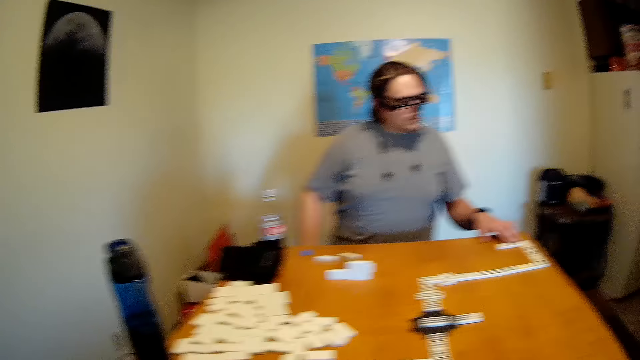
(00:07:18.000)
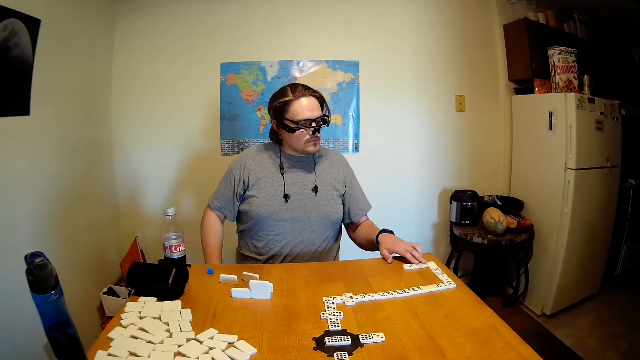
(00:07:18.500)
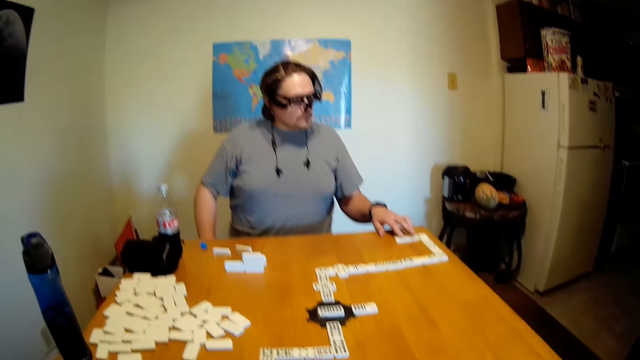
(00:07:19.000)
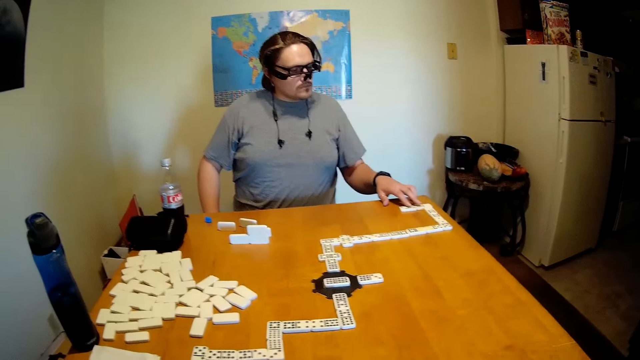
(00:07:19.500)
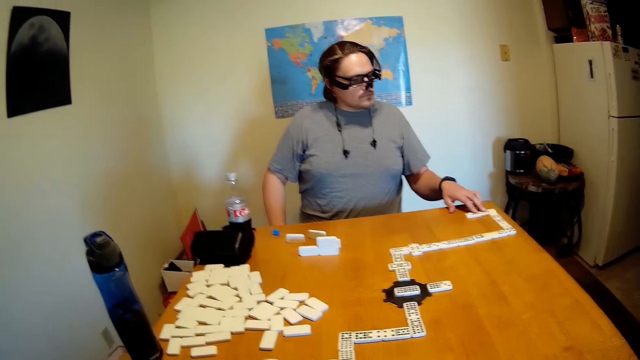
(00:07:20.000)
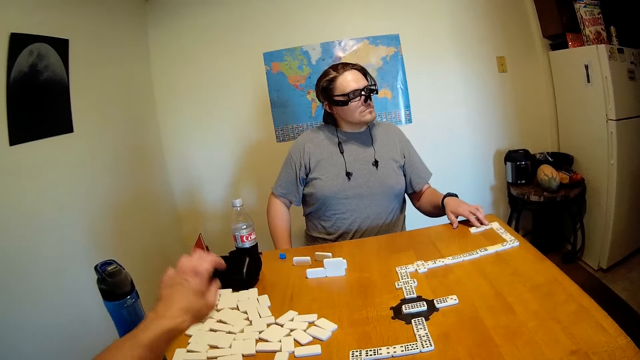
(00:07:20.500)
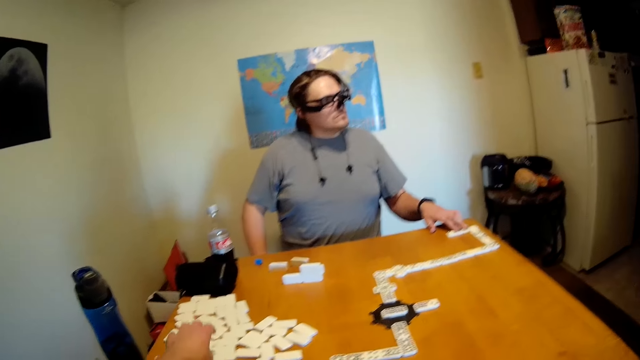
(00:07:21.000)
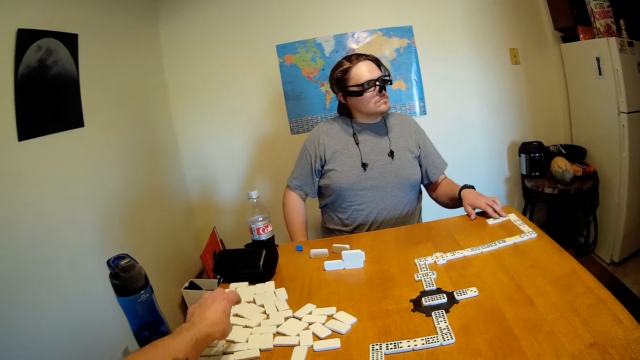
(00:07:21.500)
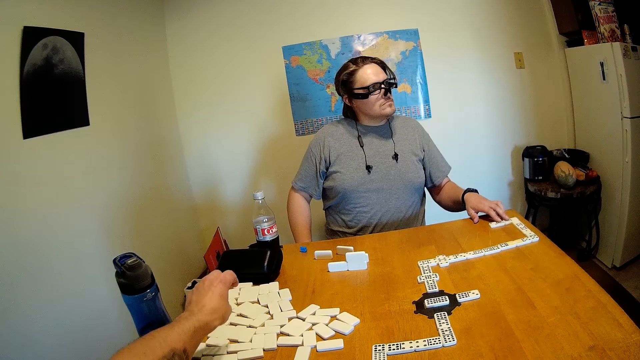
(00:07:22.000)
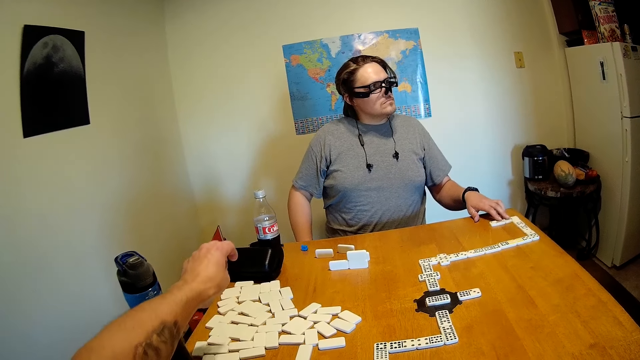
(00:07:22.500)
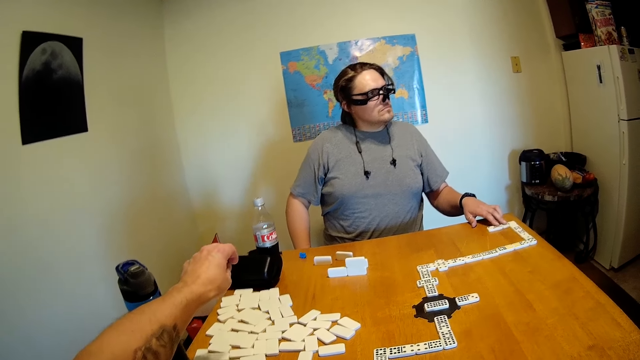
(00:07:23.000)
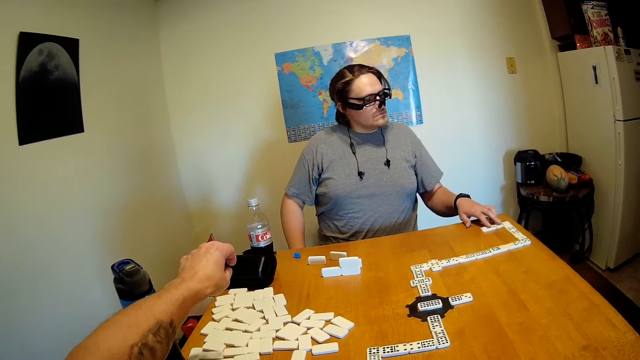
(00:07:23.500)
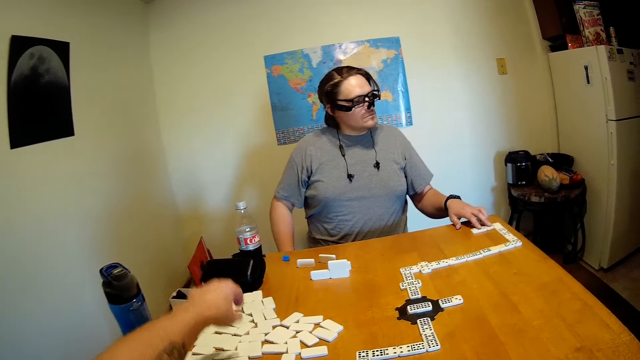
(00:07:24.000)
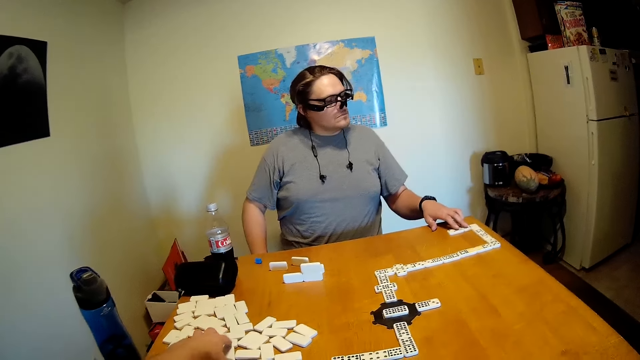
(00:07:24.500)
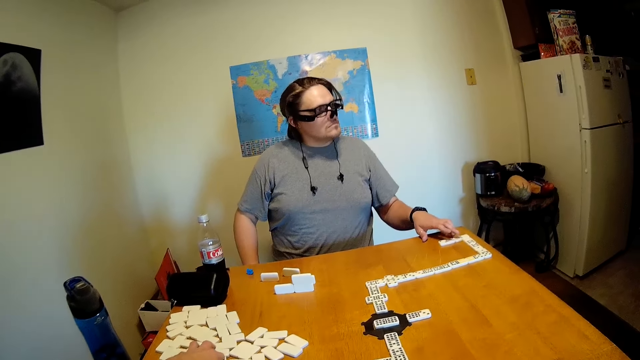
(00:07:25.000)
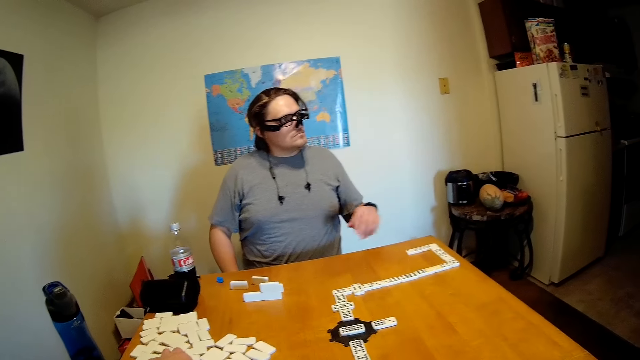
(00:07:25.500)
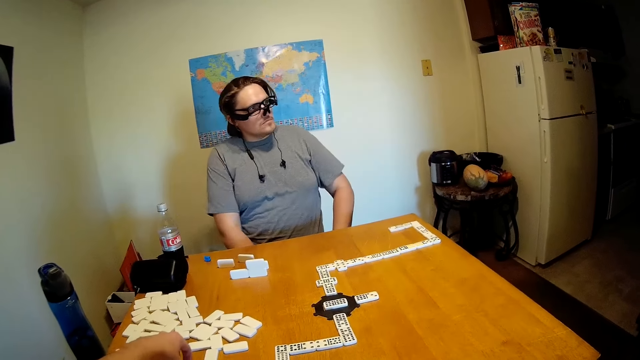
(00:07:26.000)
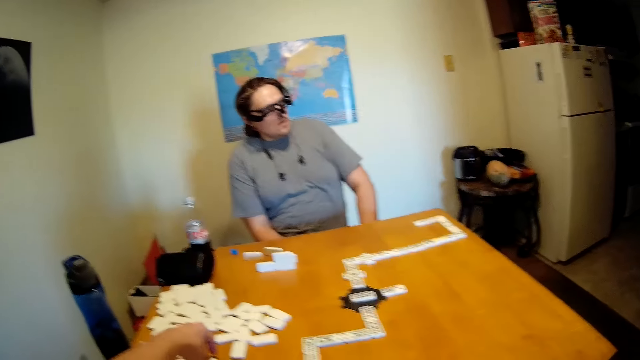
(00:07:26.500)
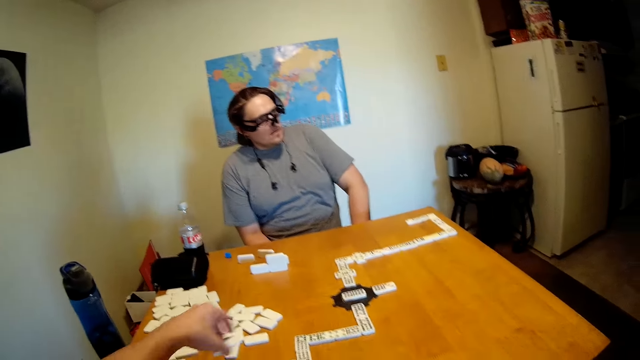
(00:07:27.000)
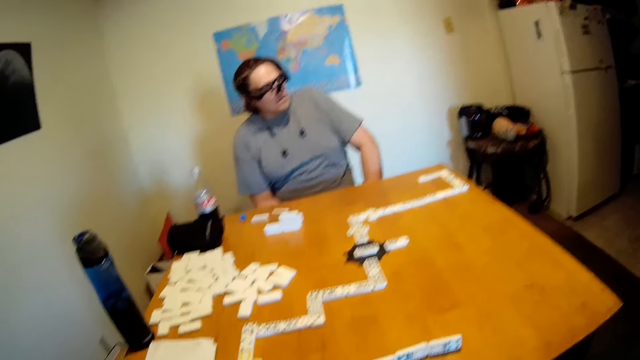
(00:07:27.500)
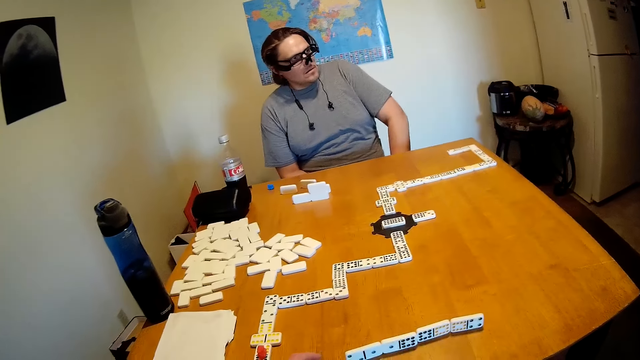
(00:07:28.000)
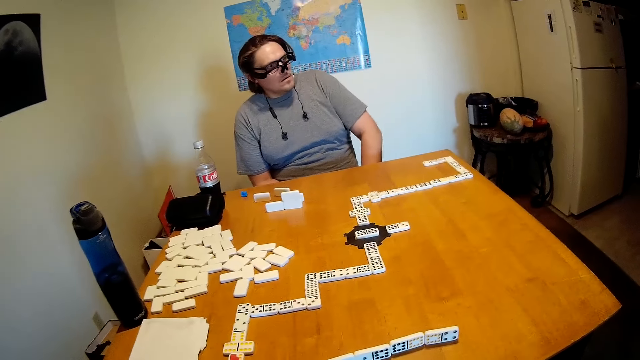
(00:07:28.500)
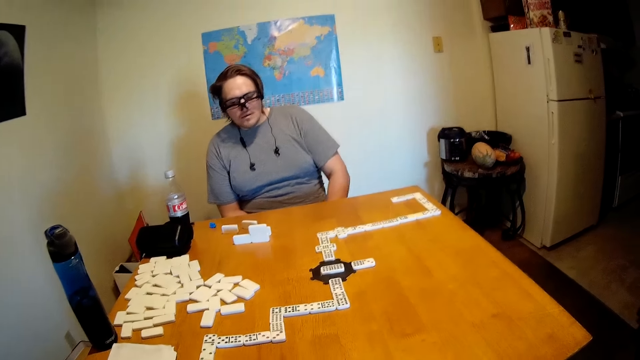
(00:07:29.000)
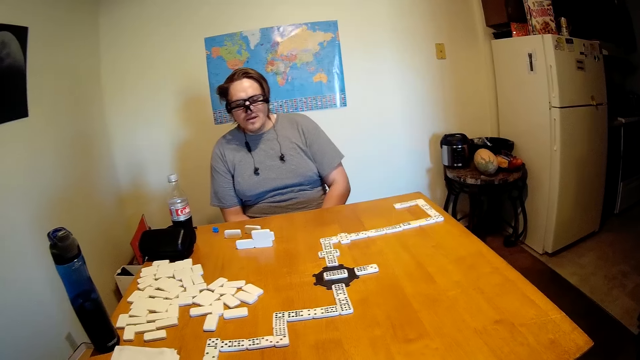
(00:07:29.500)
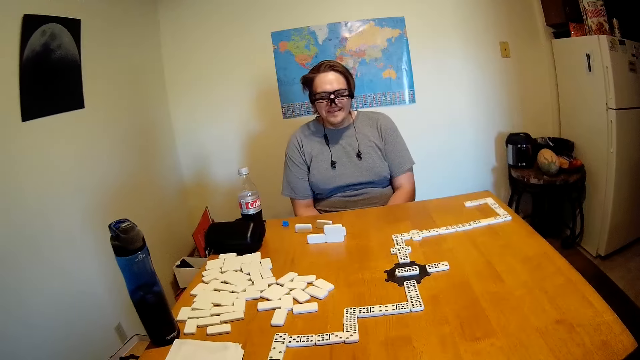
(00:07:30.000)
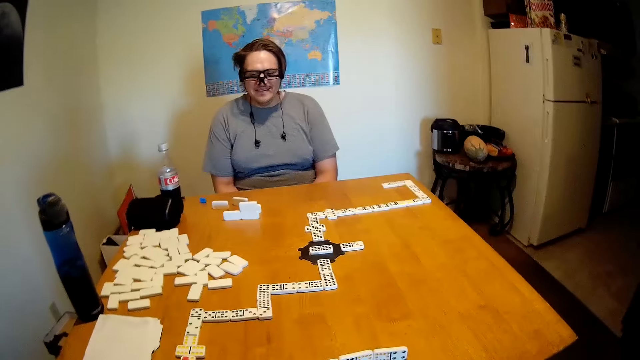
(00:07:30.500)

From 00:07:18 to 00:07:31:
The camera wearer moves their hand around. They pick a domino from the table. A man looks around. The camera wearer puts the dominoes on the table. They look around.

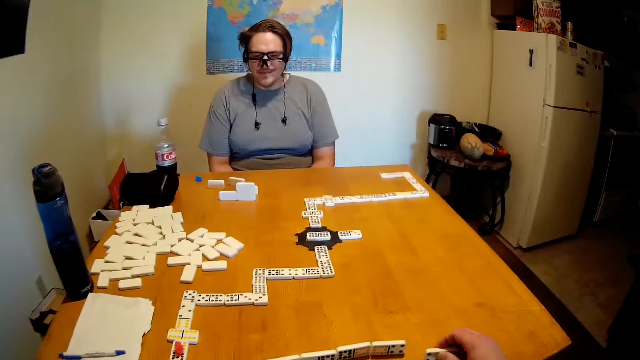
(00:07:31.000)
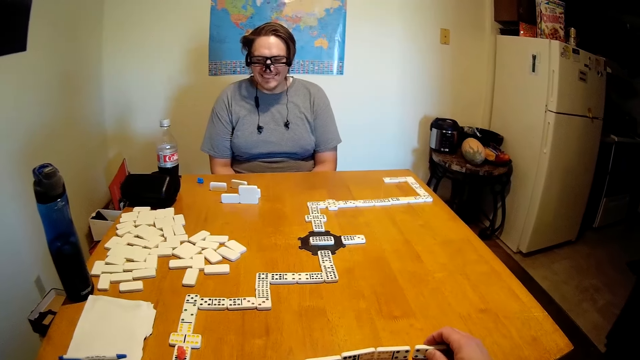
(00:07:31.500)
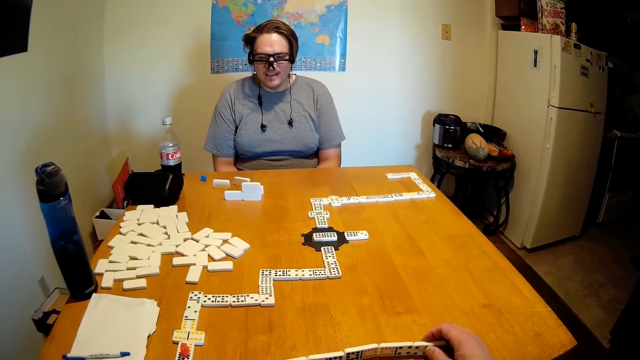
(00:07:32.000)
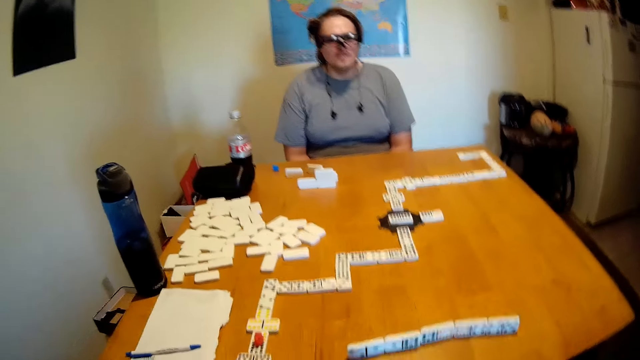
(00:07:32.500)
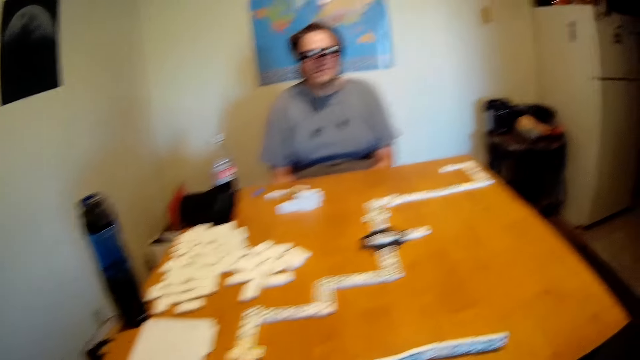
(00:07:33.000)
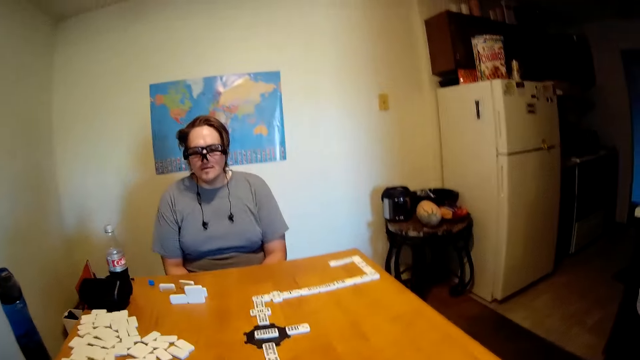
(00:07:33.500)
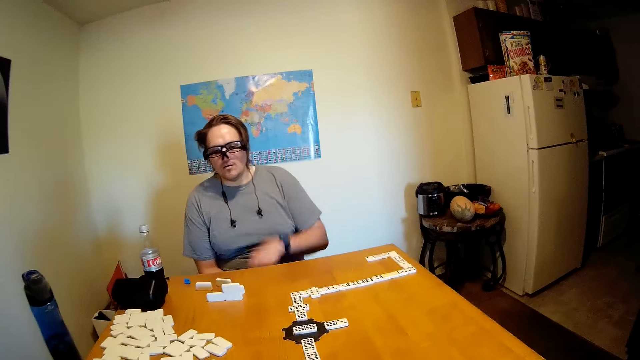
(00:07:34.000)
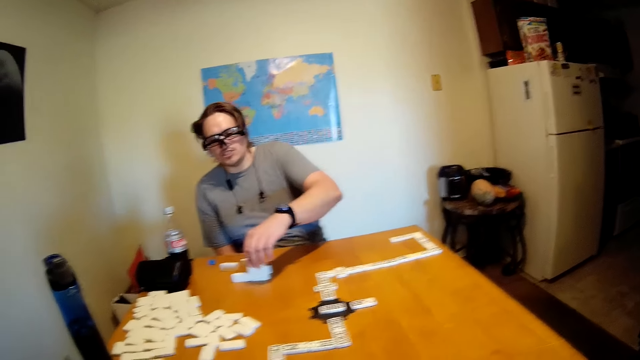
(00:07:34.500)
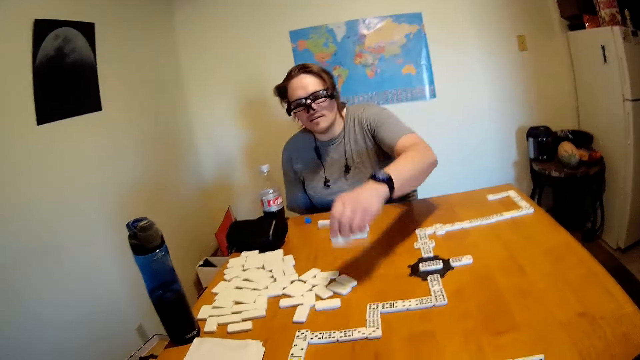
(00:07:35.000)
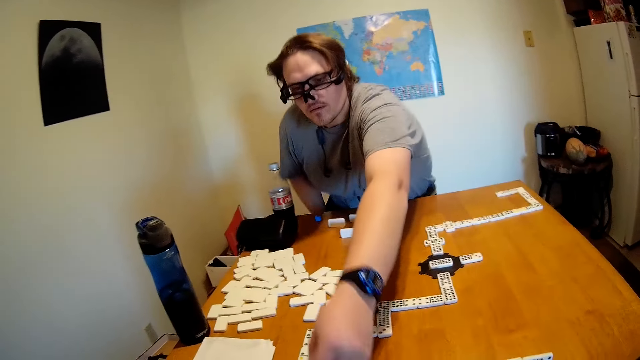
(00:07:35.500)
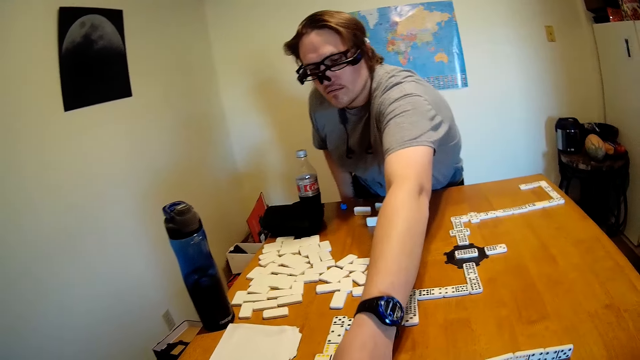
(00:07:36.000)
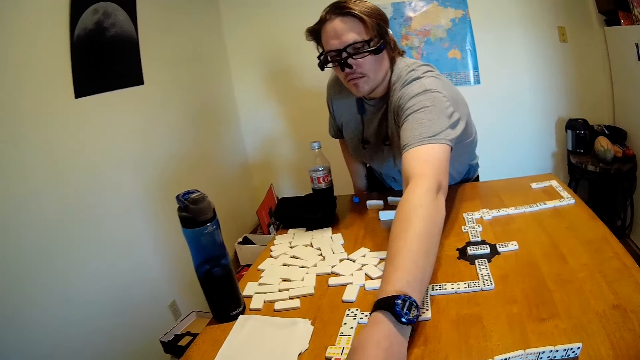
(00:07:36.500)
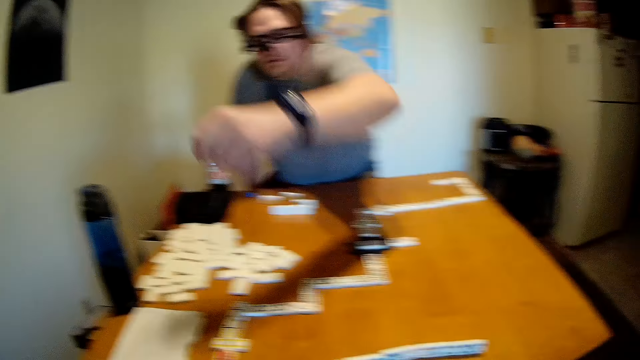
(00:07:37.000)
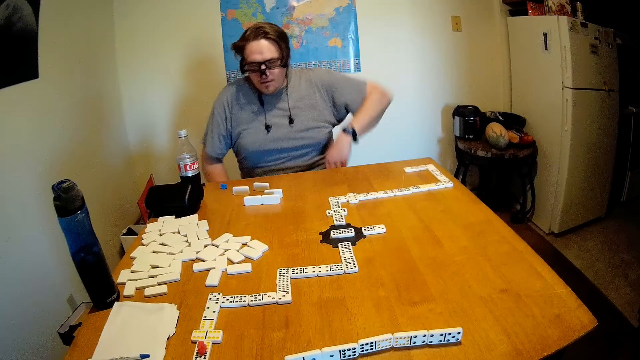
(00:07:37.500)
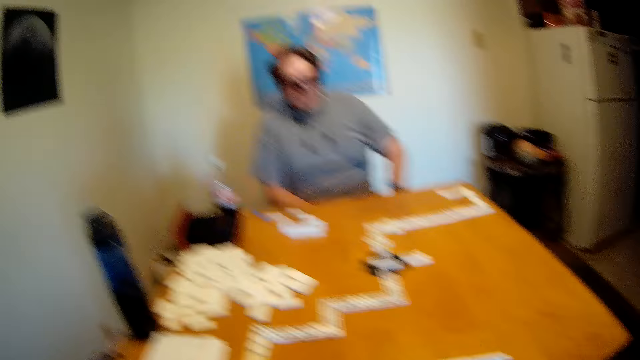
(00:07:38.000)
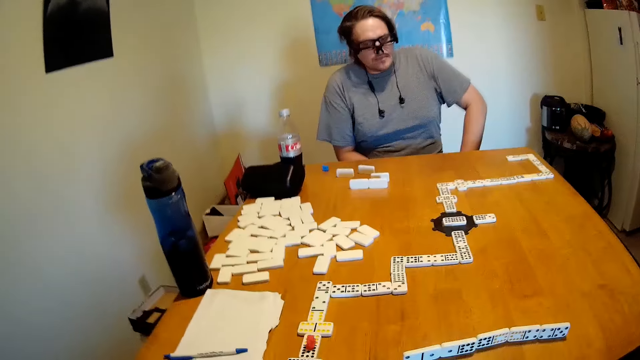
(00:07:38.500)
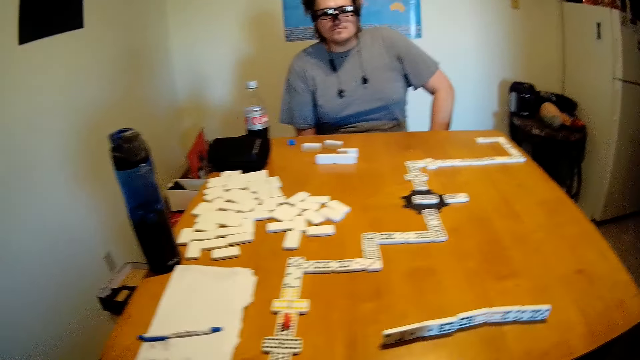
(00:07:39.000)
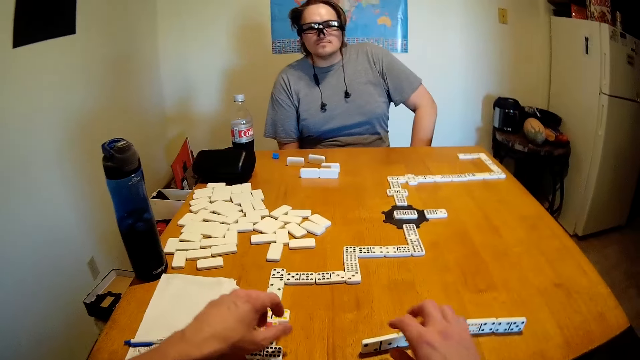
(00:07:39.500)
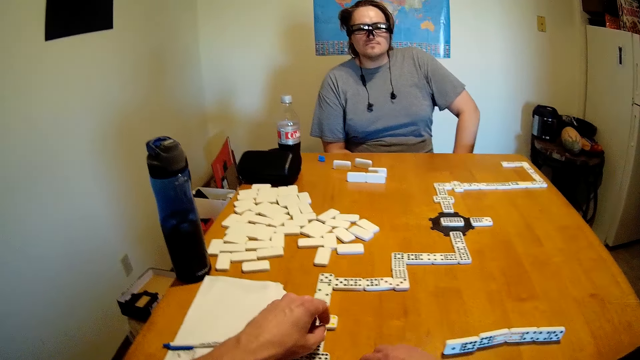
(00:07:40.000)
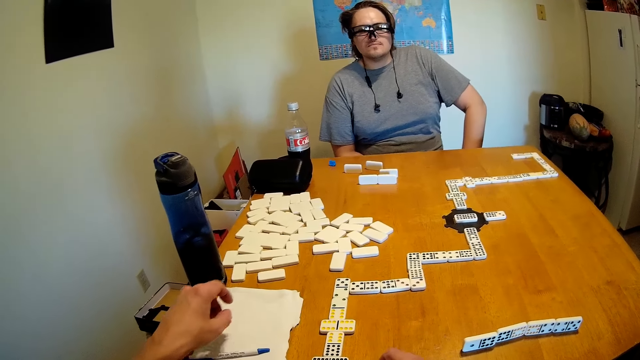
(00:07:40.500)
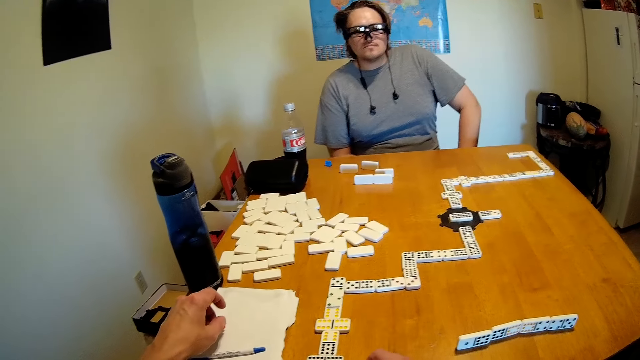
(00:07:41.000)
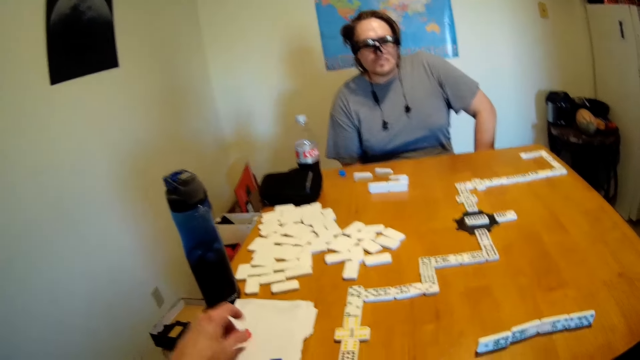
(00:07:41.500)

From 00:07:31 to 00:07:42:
The camera wearer puts the dominoes on the table. They look around. A man picks a domino on the table, moves forward, puts the domino on the table, moves backwards and looks around. The camera wearer moves a domino on the table. They put something on a book.
